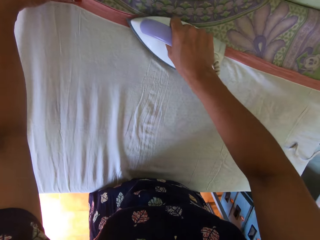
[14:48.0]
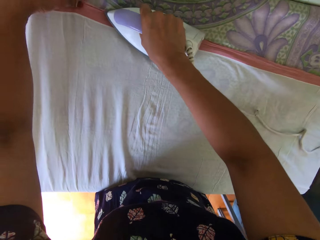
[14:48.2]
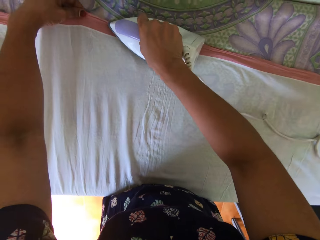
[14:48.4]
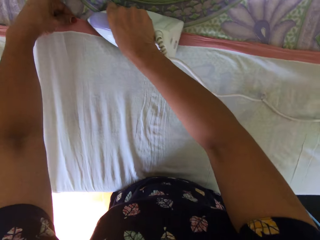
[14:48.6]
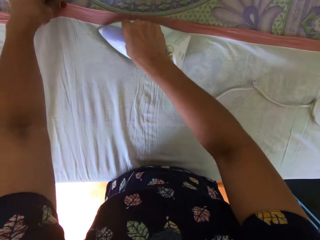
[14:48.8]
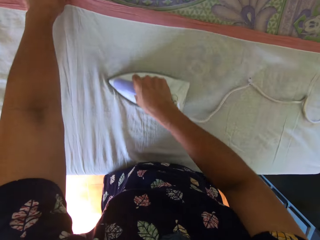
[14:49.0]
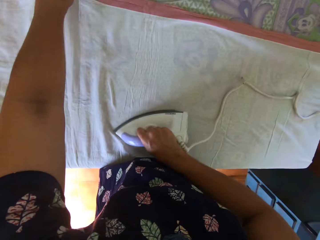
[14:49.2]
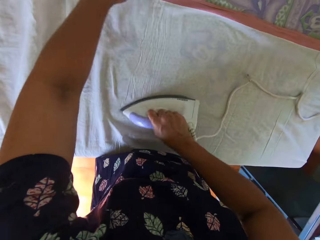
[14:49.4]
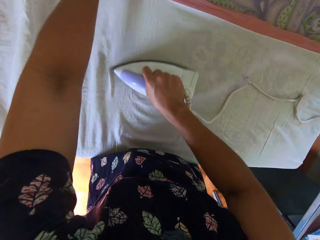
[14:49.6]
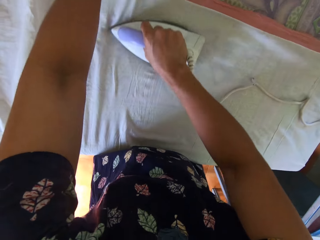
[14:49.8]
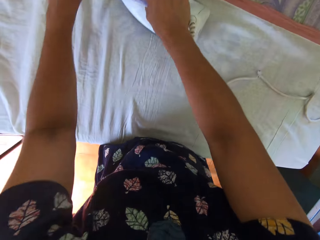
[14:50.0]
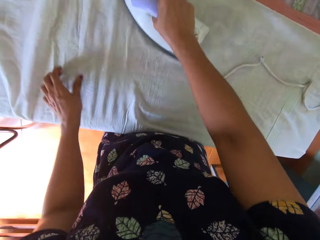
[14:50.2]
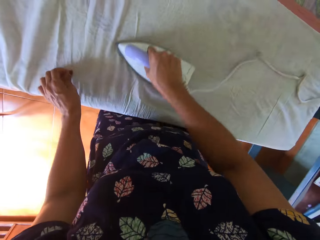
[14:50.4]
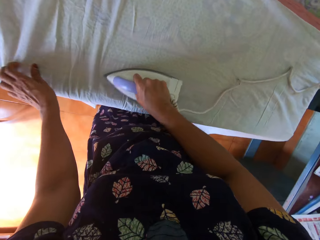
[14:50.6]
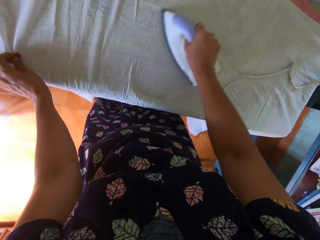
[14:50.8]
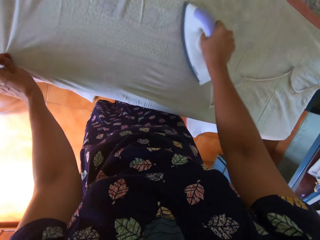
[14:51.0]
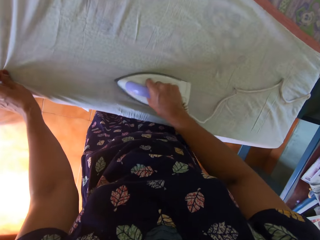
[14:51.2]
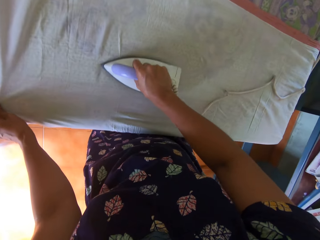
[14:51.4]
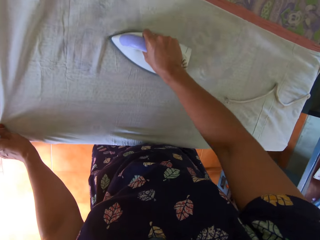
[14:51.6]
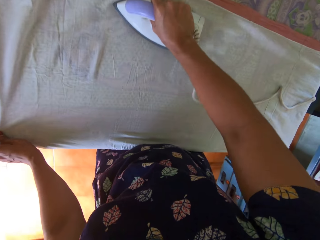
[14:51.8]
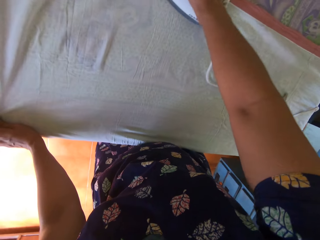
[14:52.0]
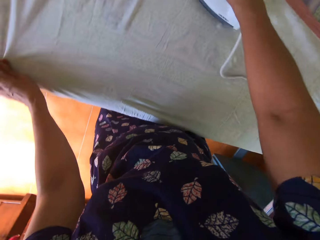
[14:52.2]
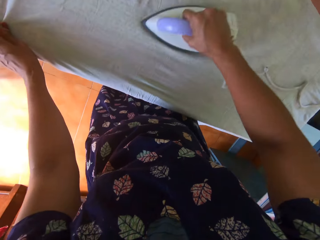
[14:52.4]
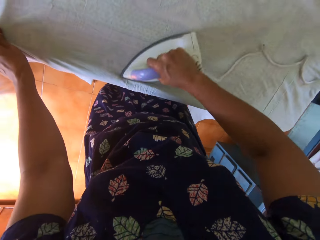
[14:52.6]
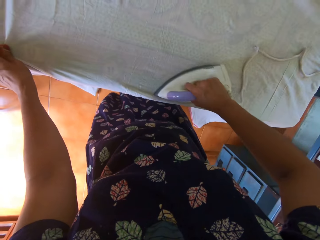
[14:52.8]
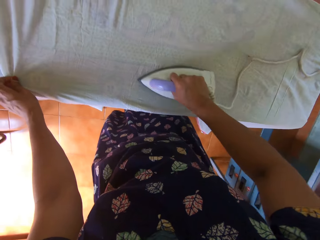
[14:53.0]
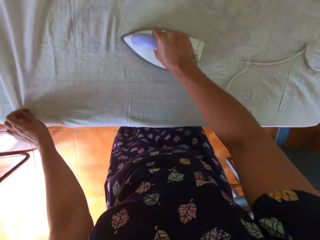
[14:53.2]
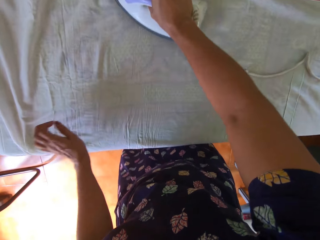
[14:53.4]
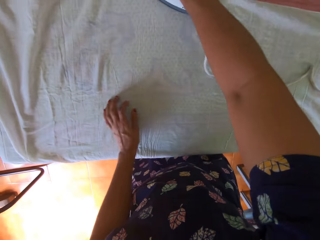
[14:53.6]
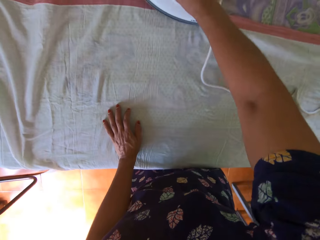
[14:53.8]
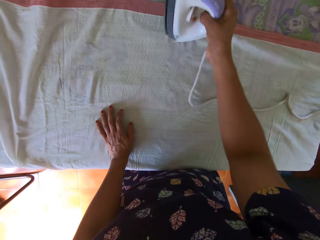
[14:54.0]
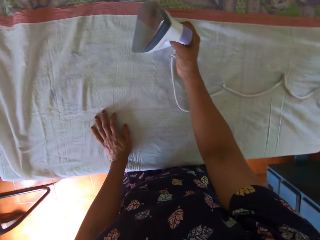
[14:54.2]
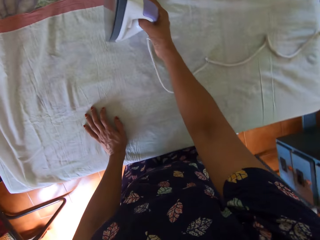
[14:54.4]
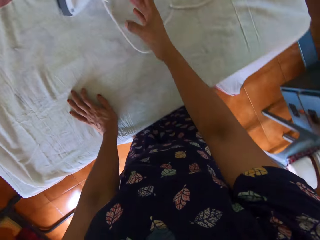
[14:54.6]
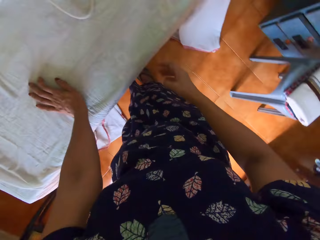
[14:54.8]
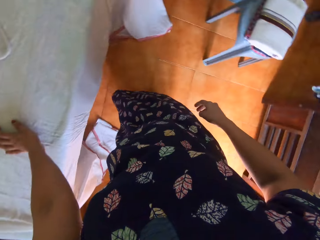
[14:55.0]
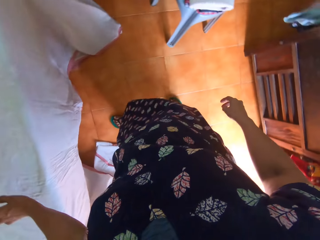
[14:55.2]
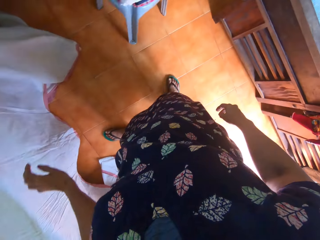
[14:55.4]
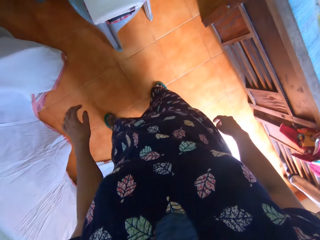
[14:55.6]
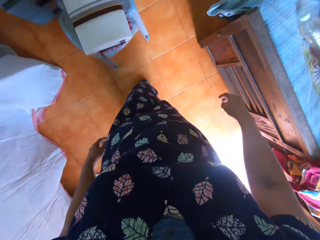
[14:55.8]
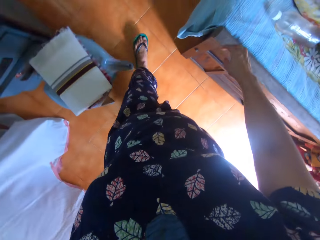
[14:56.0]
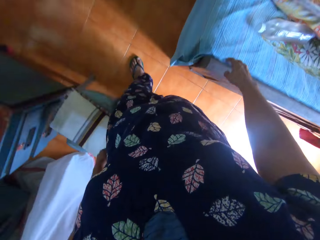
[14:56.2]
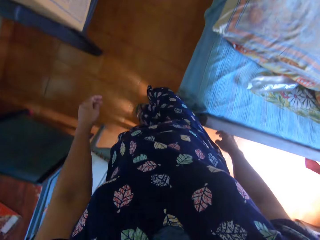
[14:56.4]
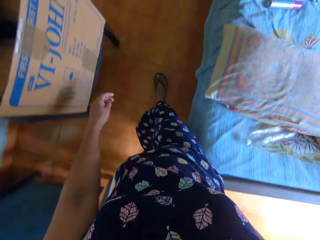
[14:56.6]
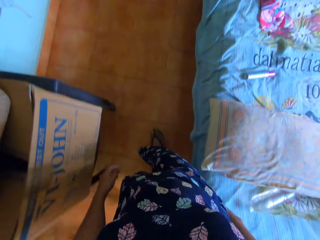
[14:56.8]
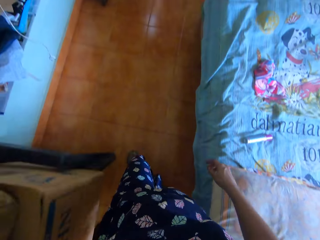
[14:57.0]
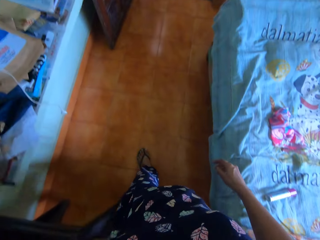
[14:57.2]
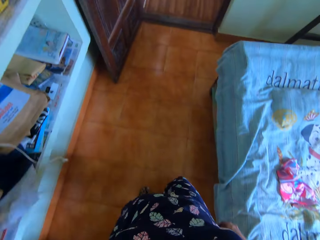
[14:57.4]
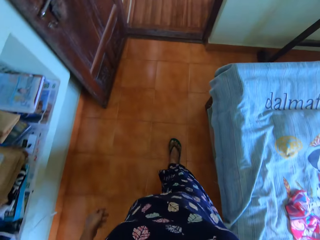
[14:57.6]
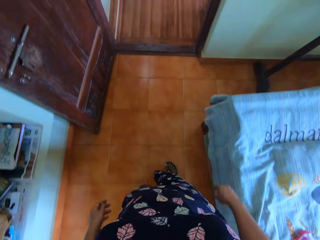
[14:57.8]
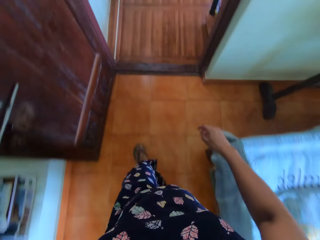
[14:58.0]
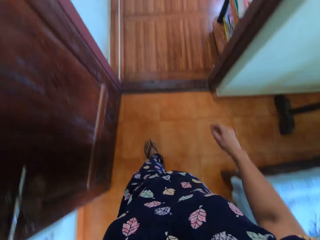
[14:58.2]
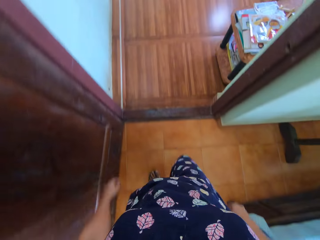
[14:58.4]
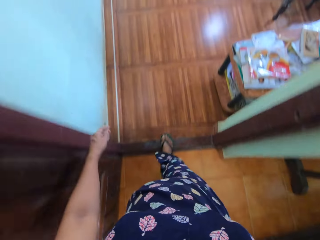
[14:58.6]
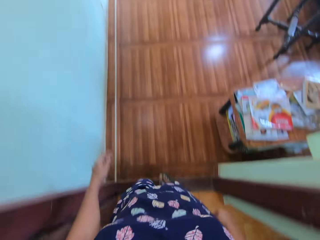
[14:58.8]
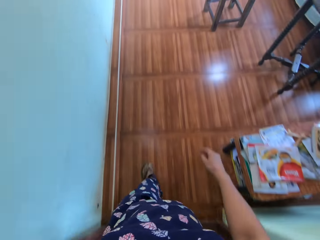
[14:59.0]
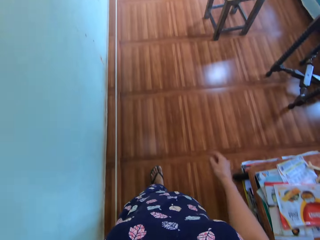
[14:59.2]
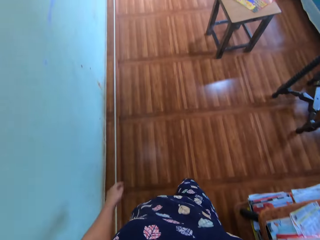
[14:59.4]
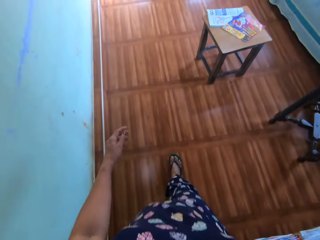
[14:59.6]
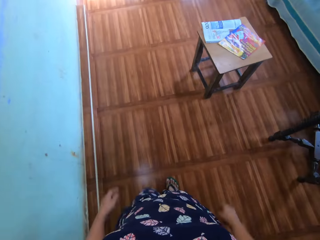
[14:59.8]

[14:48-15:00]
The camera wearer stands the pressing iron on the piece of cloth on the table. They walk around the house and walk out of the room.

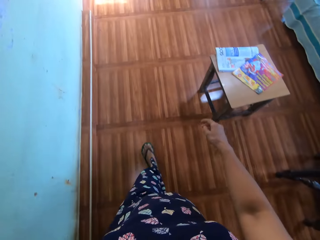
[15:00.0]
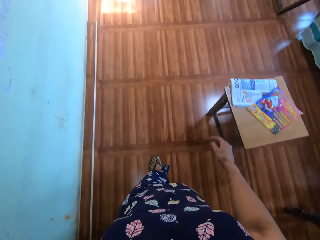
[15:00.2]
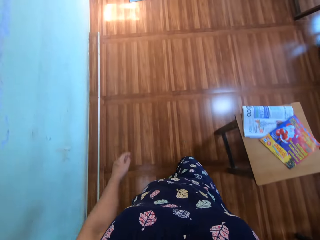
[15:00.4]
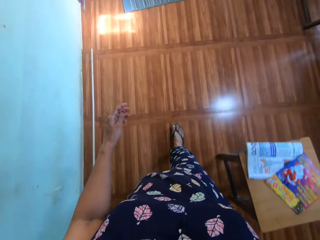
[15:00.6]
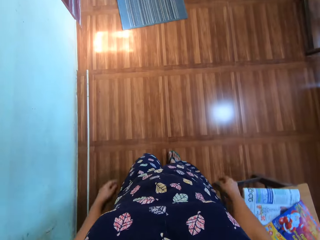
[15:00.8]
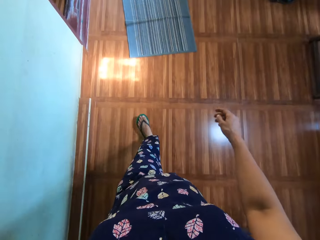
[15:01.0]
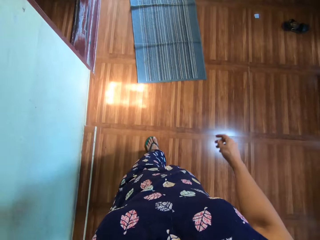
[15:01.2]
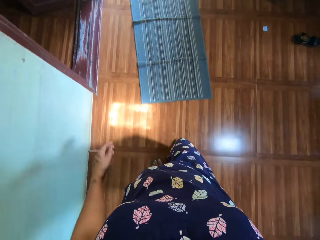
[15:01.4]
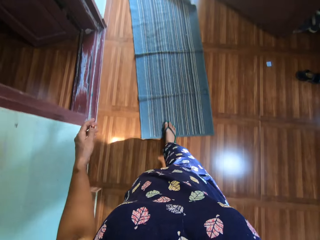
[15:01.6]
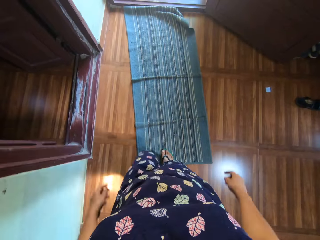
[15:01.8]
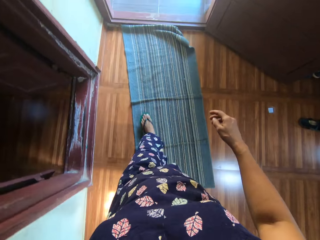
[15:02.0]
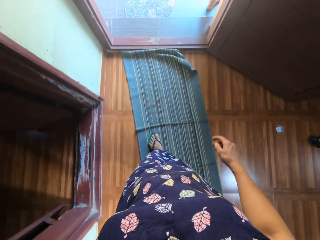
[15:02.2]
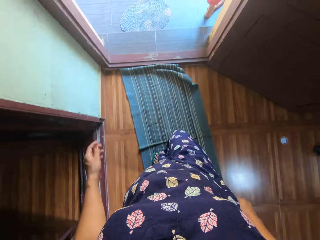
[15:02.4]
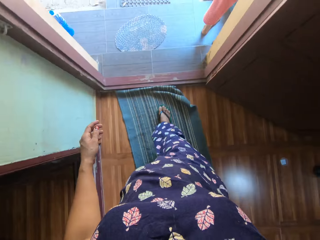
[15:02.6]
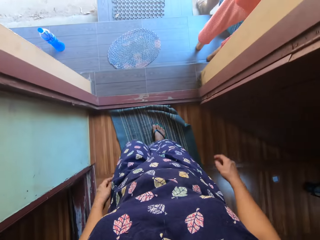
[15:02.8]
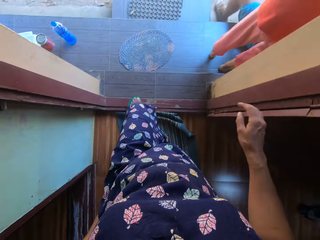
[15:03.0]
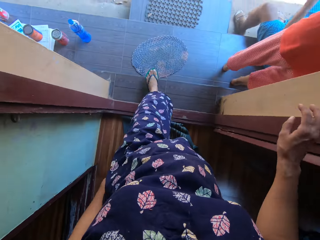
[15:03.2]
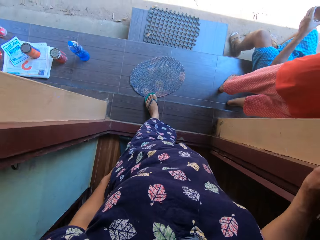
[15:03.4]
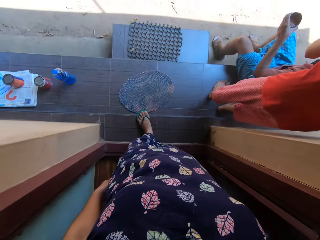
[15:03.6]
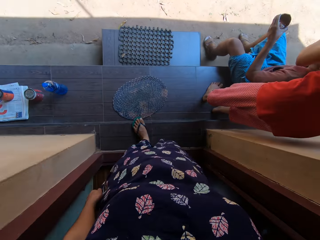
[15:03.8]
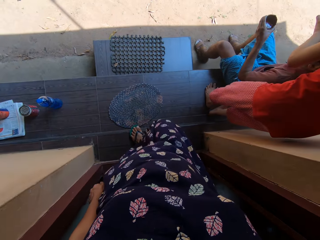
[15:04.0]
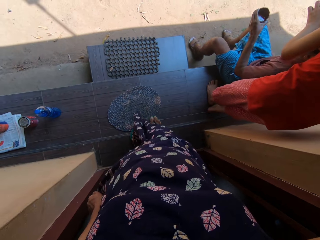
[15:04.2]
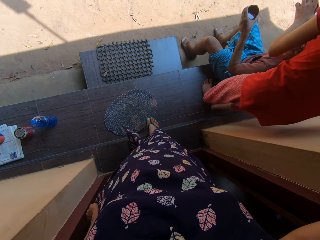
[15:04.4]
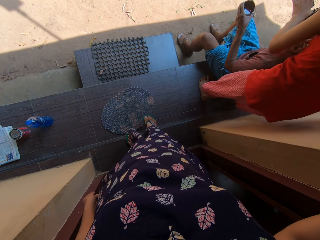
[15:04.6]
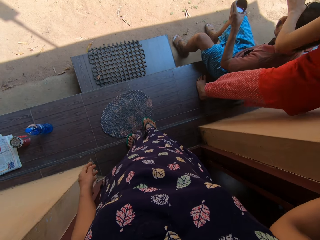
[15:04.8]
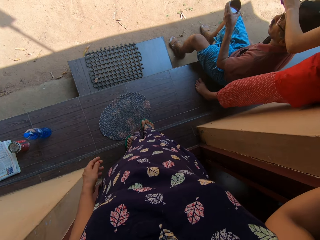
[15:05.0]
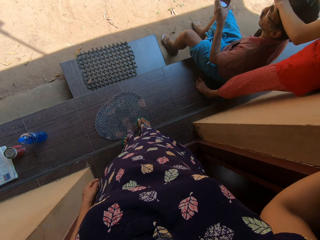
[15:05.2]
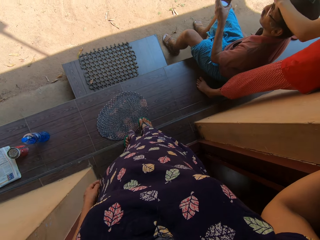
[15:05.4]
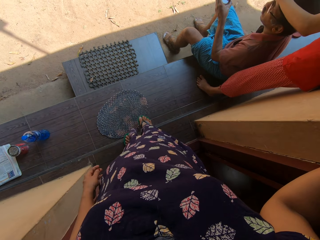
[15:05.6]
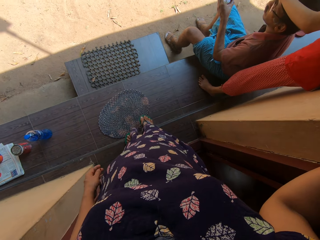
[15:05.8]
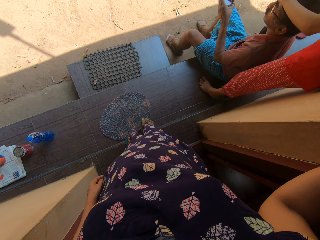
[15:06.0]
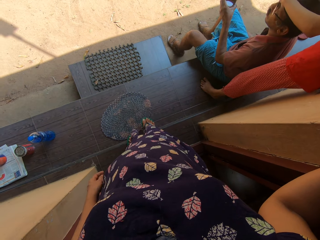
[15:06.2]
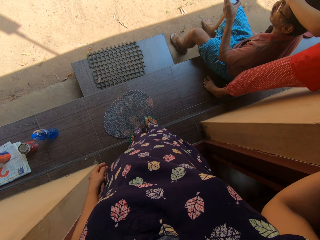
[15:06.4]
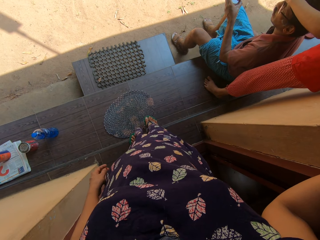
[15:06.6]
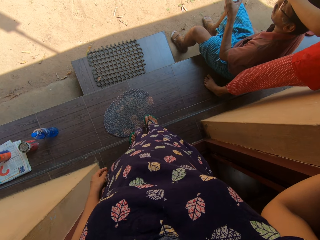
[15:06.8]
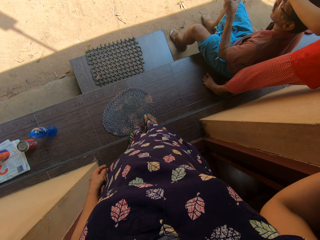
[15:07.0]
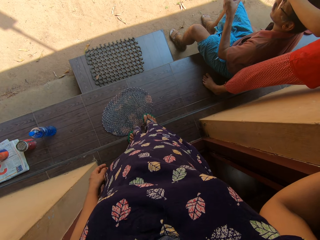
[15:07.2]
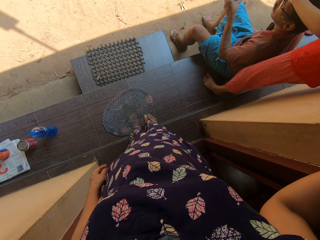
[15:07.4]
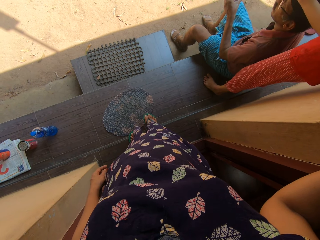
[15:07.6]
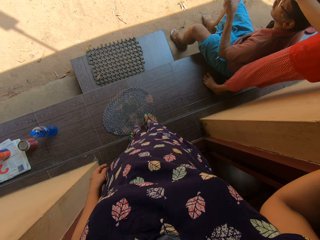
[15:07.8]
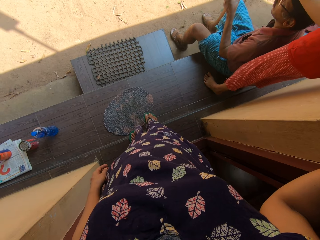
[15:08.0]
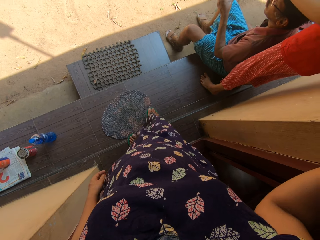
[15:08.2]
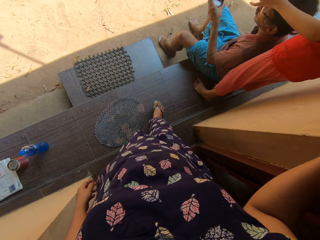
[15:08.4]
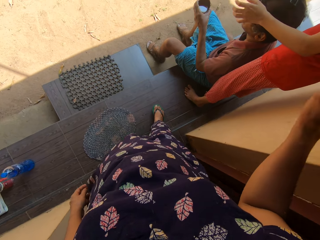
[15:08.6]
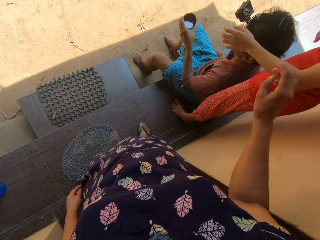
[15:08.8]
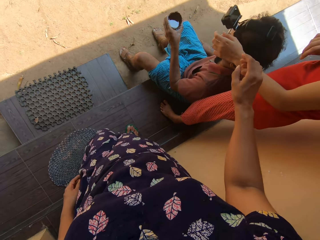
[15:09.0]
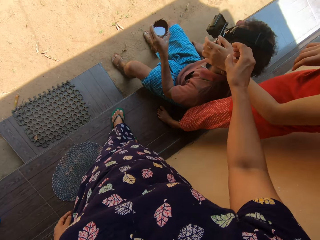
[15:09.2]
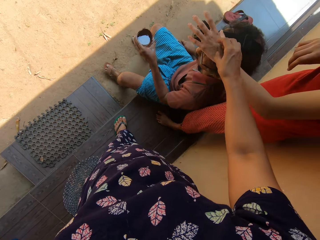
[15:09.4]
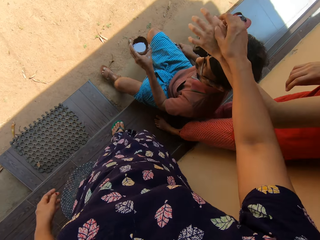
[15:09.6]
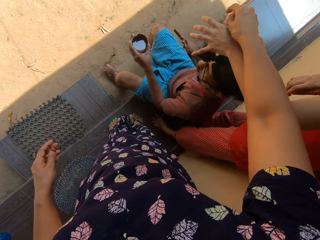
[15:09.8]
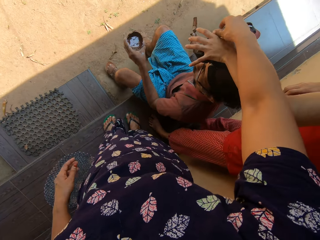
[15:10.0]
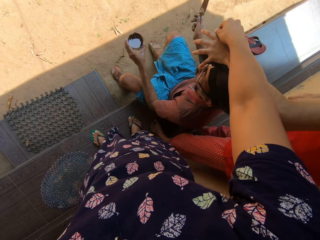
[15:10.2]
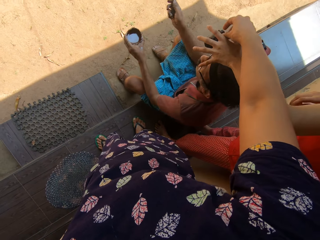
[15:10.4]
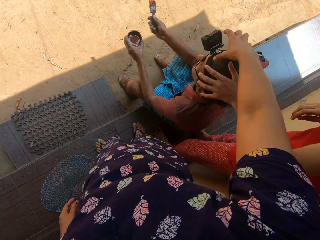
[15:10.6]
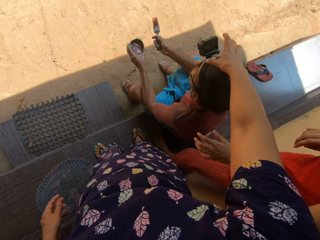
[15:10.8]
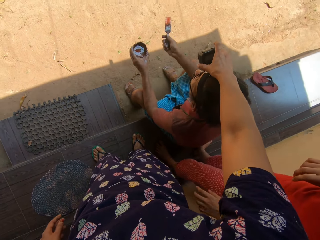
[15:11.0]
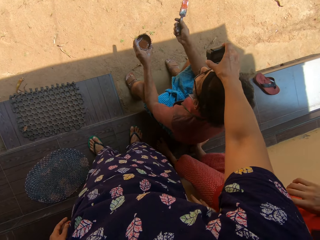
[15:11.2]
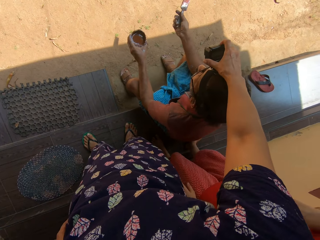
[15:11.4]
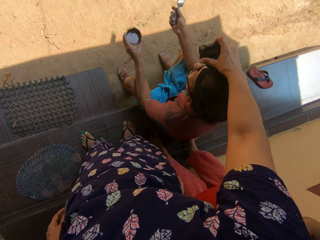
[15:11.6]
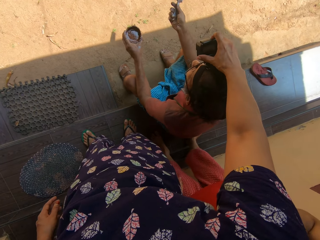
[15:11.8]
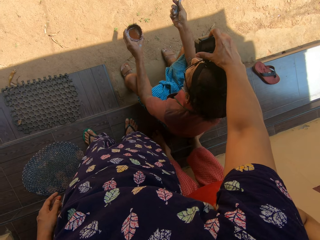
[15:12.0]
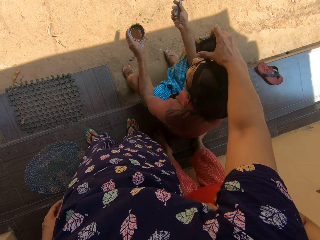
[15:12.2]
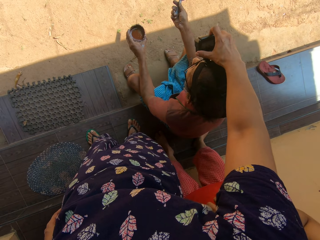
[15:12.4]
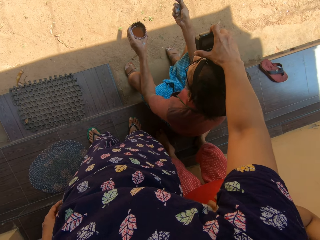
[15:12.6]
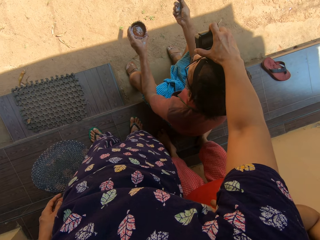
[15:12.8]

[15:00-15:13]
The camera wearer converses. A man sits at the door. The camera wearer stands at the door. A child adjusts the camera on the head of the man. The camera wearer adjusts the camera on the head of the man. She presses the camera on the head of the man with her right hand.
